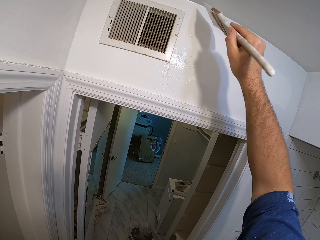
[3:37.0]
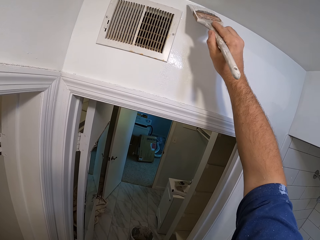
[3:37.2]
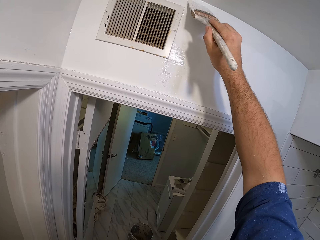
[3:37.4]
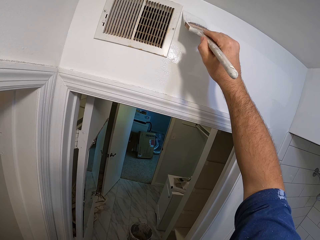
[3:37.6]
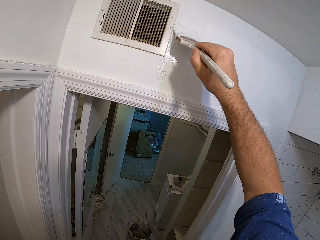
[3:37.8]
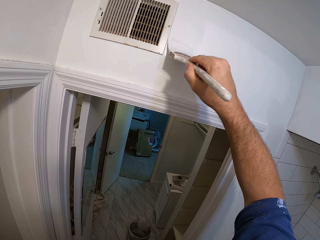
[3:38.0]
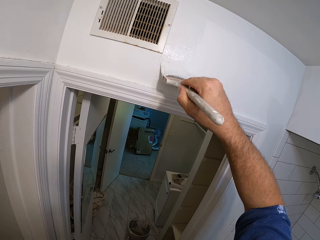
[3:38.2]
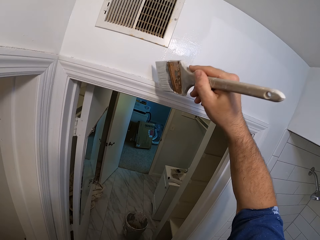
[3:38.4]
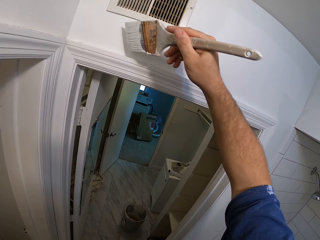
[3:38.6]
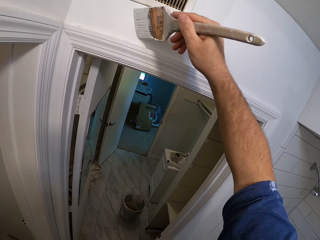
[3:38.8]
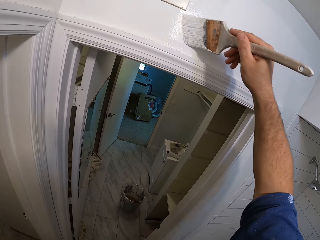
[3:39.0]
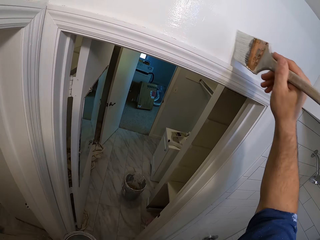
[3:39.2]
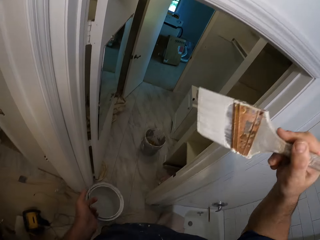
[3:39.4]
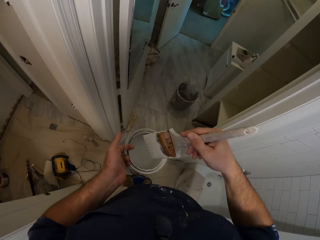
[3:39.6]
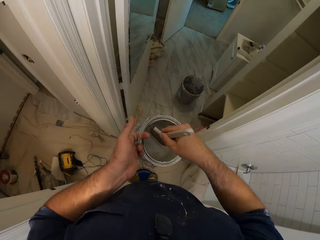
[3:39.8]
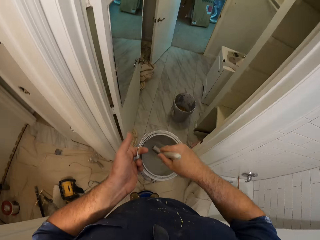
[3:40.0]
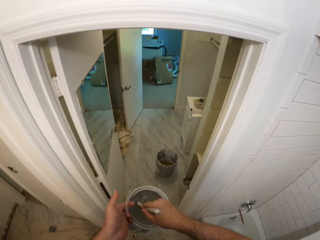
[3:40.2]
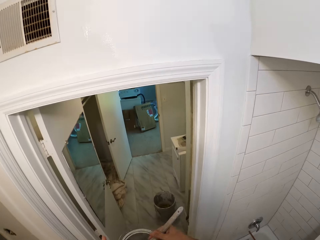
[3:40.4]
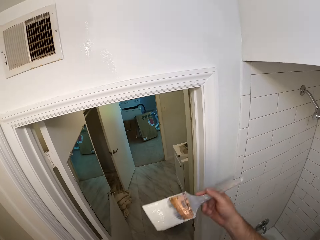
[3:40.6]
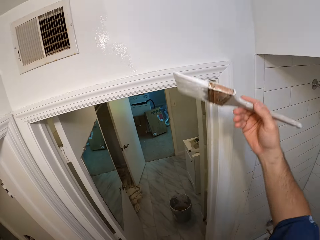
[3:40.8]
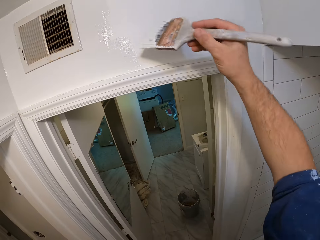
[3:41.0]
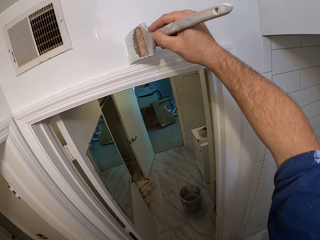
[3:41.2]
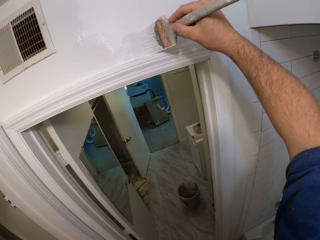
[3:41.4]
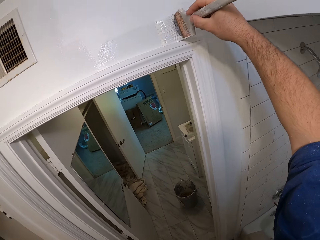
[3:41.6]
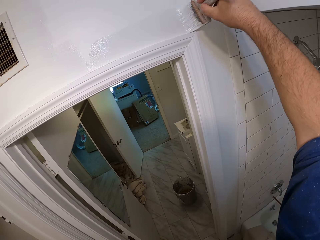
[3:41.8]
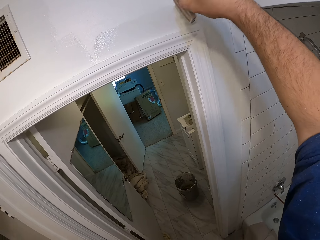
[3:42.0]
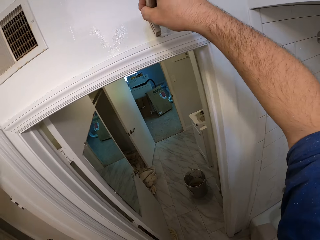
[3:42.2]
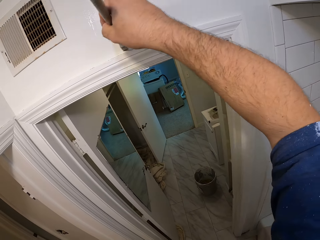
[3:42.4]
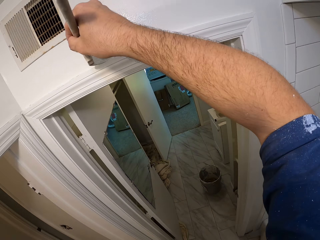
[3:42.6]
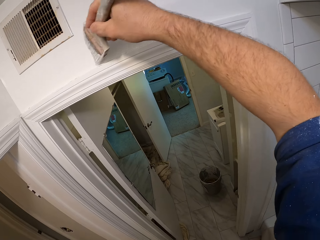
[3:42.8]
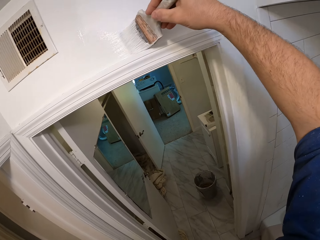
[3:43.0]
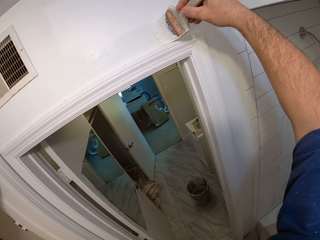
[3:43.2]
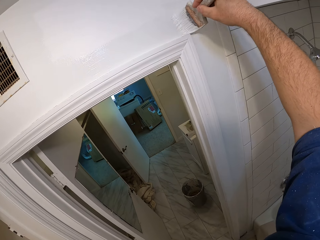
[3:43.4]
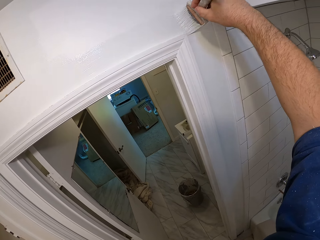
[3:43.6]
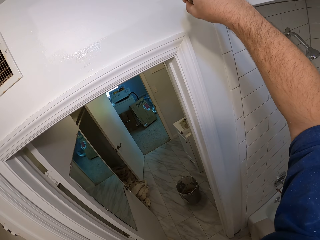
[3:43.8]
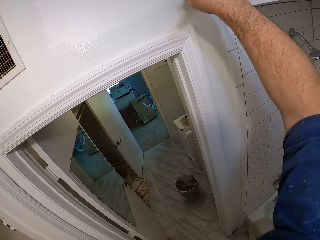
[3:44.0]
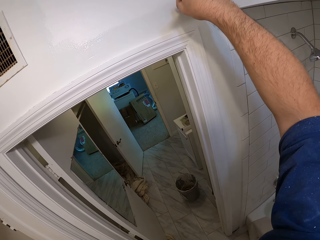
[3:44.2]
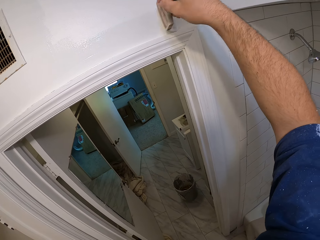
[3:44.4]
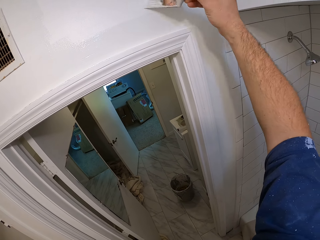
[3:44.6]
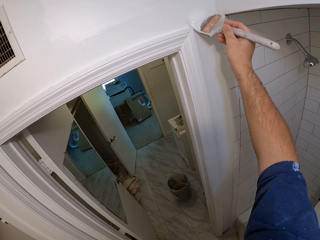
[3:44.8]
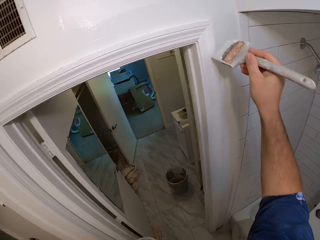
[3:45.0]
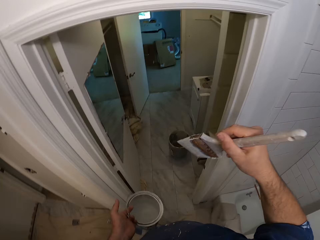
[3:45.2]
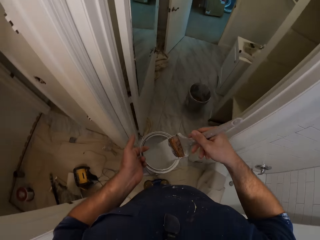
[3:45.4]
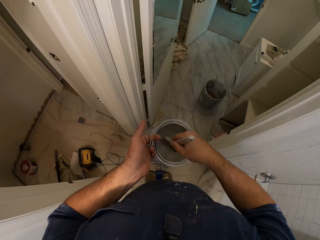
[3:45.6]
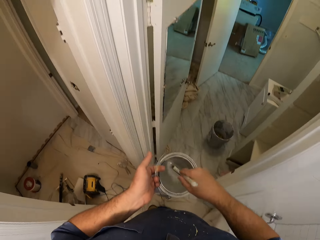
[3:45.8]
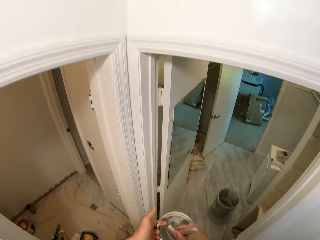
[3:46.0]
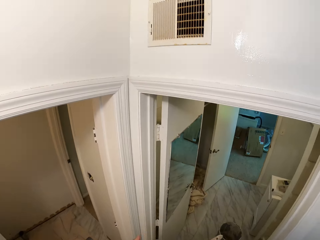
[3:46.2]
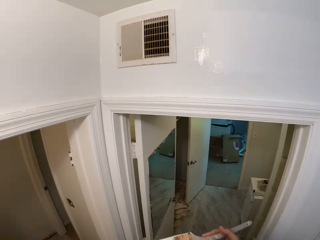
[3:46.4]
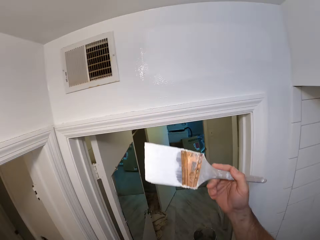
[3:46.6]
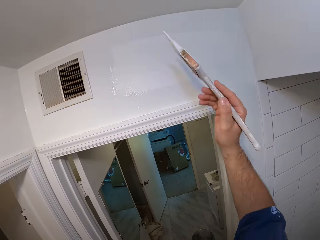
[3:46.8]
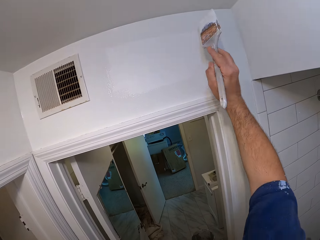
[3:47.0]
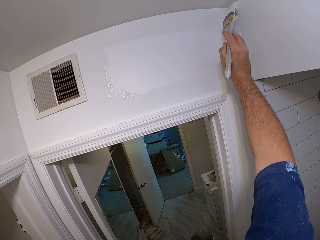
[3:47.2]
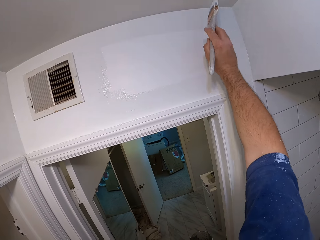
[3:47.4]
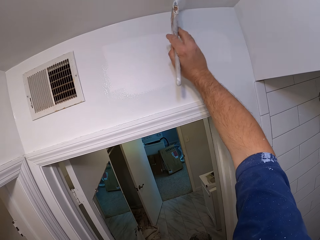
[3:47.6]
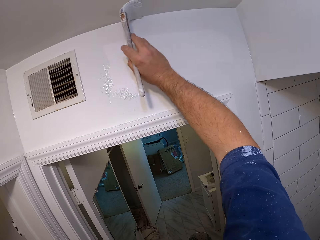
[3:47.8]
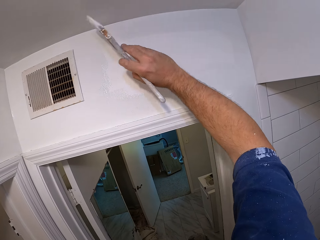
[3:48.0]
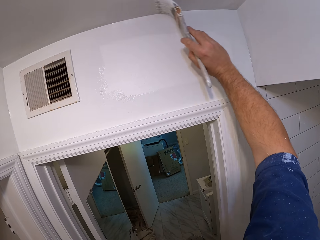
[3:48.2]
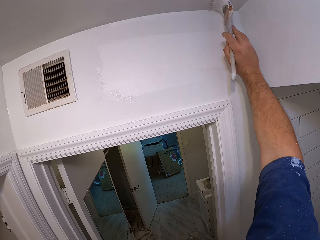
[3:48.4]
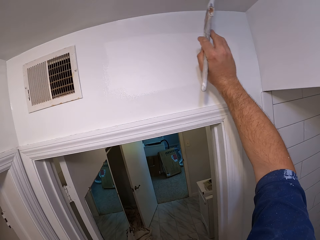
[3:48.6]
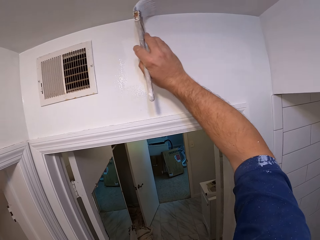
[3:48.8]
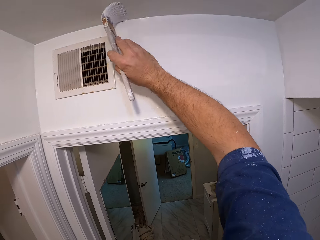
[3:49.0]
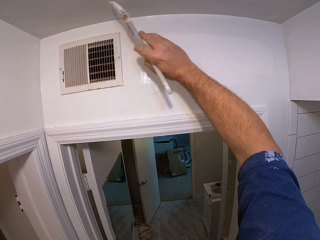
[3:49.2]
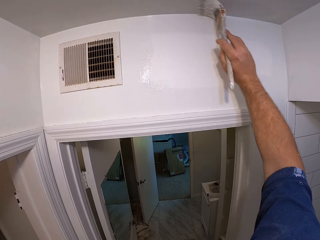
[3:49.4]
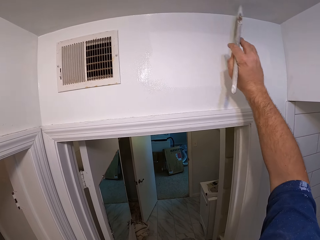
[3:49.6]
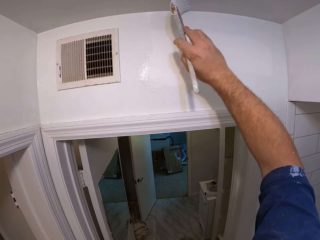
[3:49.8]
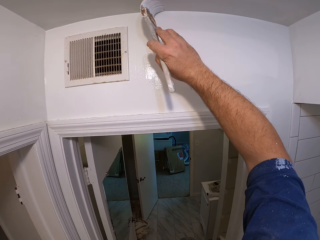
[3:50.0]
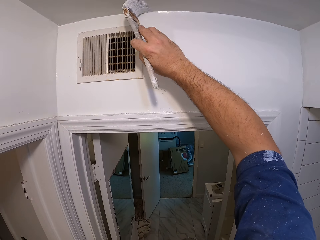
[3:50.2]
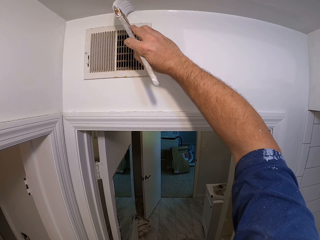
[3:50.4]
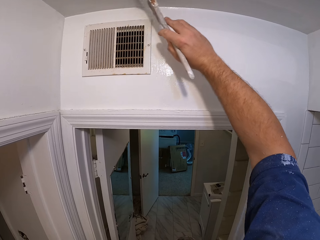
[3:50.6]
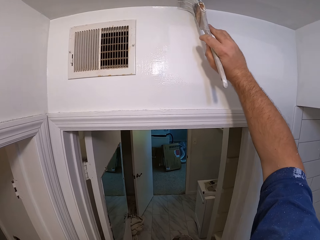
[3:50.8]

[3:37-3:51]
The camera wearer dips the paintbrush into the paint container. They remove the paintbrush from inside the paint container. They stare at the wall. They paint the bathroom wall. They dip the paintbrush into the paint container. They remove the paintbrush from inside the paint container. They stare at the wall. They paint the bathroom ceiling.

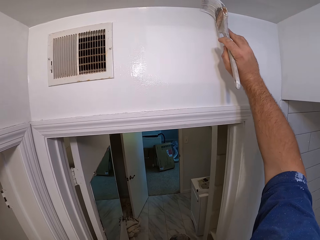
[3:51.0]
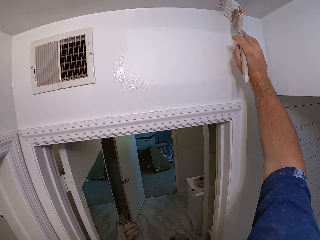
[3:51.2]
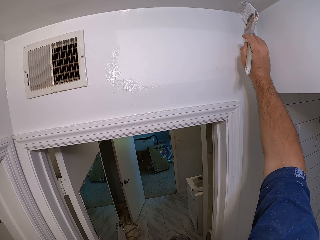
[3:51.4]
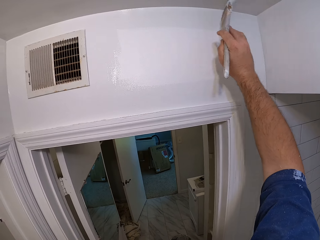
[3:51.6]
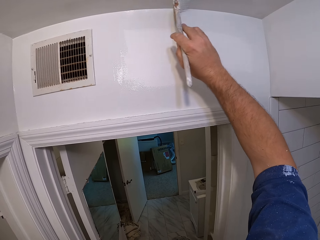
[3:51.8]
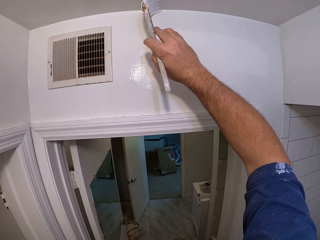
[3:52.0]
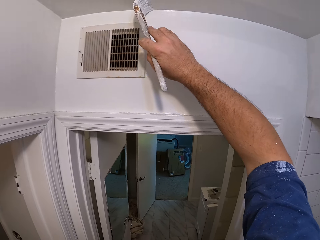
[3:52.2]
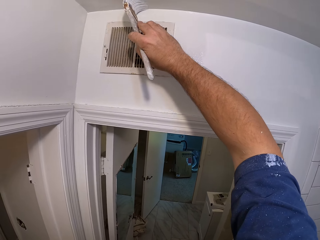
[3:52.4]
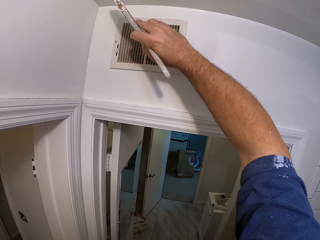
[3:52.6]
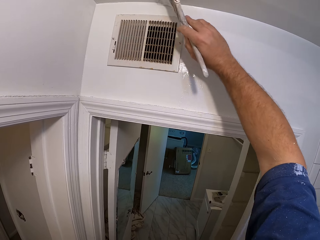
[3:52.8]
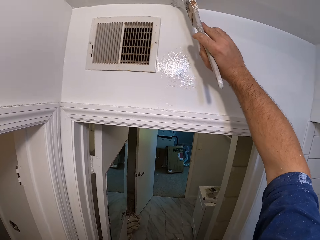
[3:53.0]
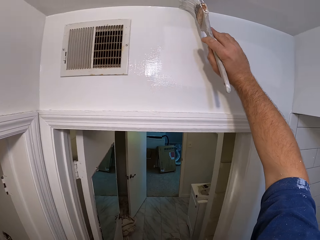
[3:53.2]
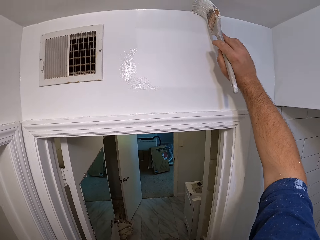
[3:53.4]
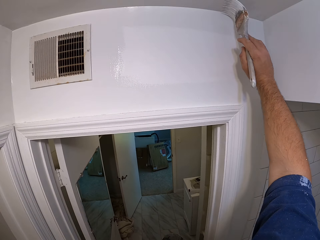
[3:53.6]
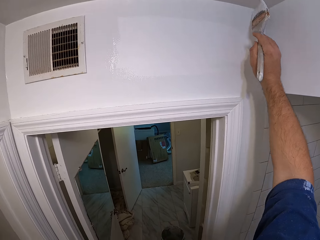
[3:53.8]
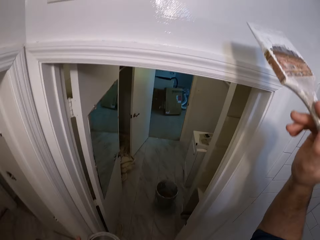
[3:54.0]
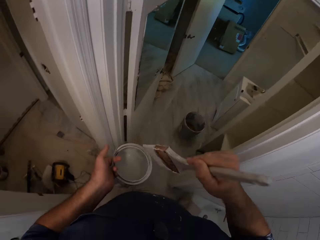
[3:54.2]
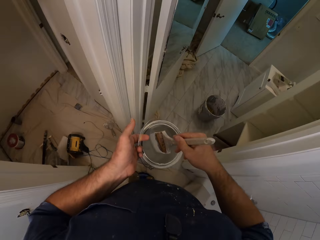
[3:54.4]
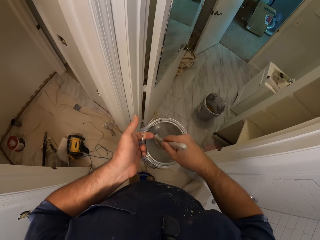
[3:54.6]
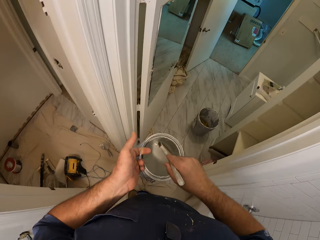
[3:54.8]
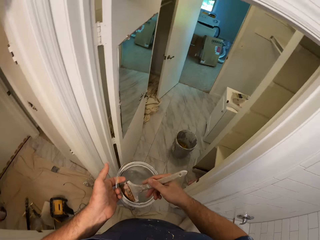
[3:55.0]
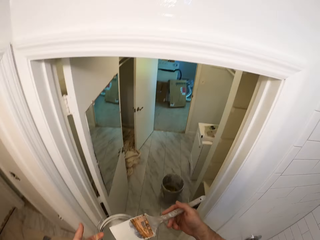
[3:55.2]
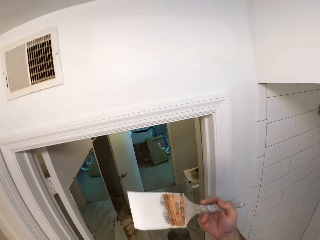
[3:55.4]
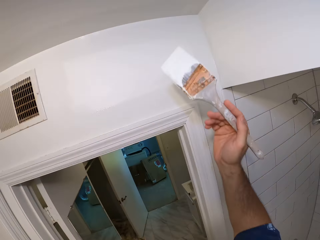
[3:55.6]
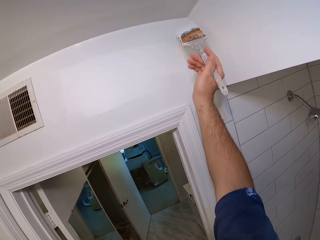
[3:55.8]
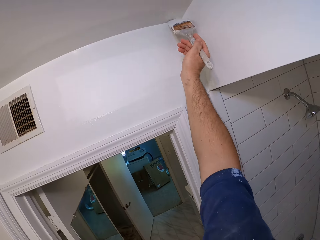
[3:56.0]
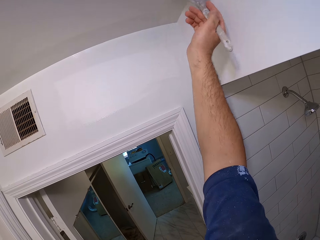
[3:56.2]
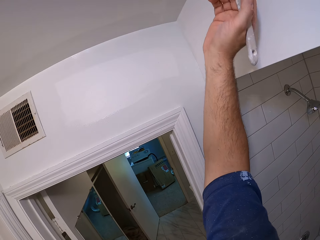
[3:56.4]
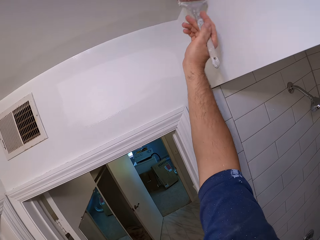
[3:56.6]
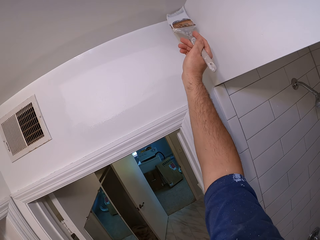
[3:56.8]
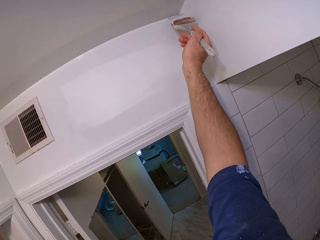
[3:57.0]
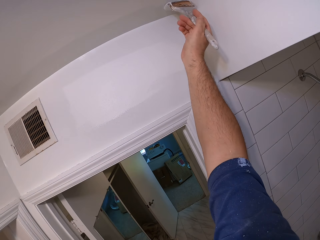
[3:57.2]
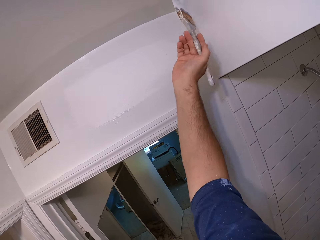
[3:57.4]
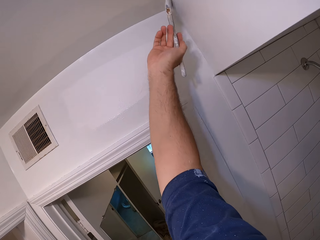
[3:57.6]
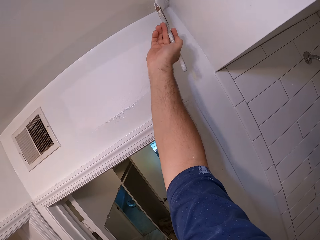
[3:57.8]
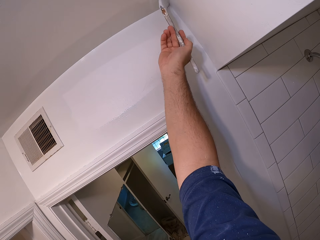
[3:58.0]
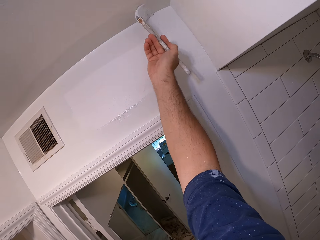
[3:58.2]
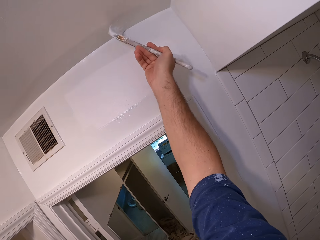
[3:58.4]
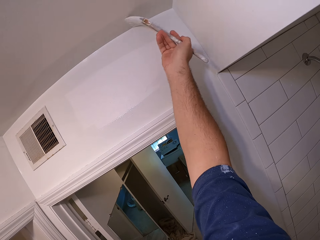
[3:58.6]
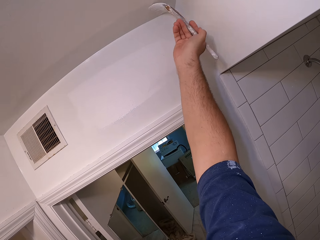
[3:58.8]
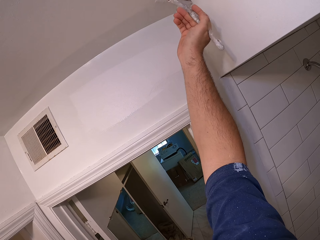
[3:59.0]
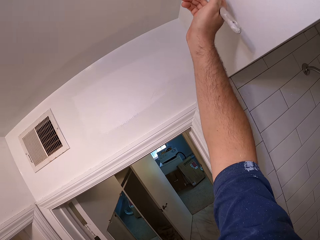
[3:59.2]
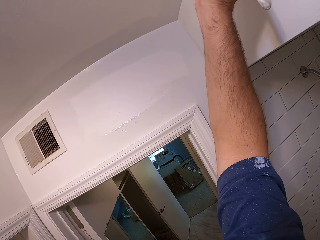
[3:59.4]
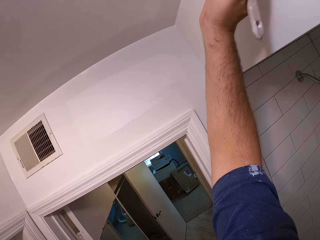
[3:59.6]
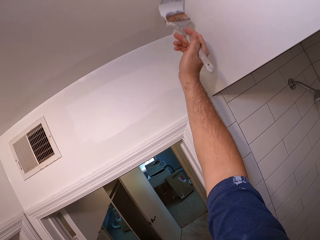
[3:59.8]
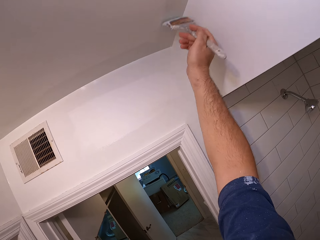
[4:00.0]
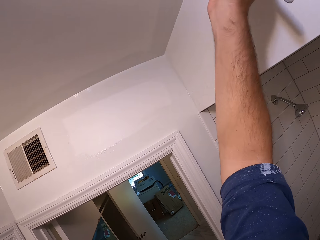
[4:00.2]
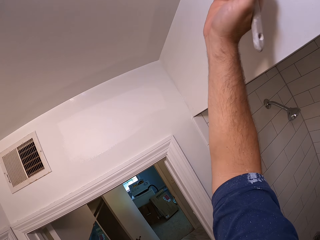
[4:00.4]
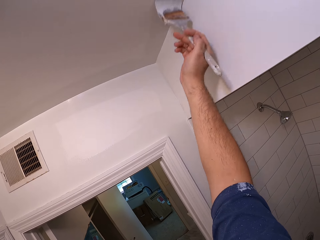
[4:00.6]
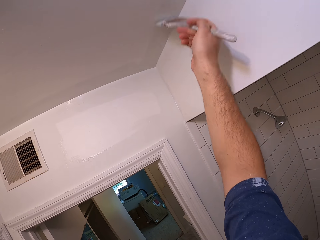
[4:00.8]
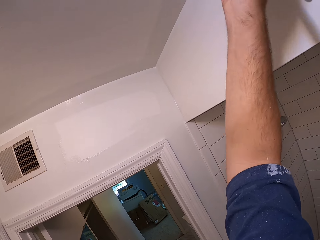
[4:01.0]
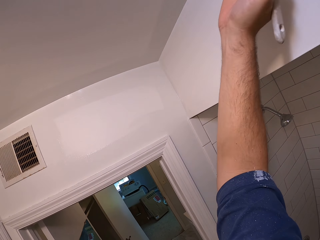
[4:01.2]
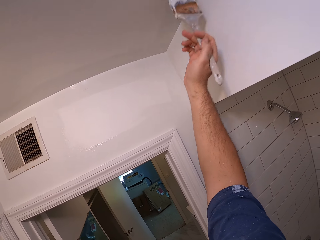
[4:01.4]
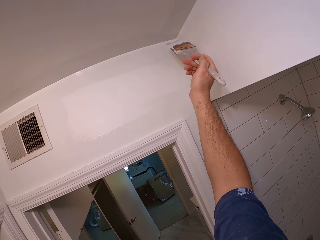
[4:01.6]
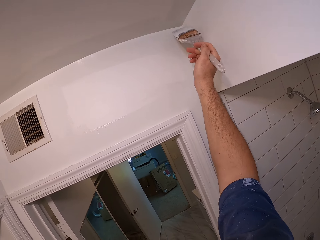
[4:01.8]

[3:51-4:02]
The camera wearer dips the paintbrush into the paint container. They remove the paintbrush from inside the paint container. They paint the bathroom ceiling.
